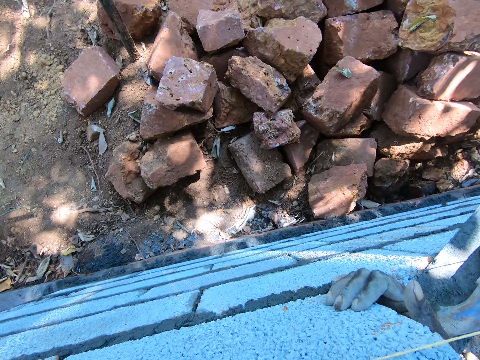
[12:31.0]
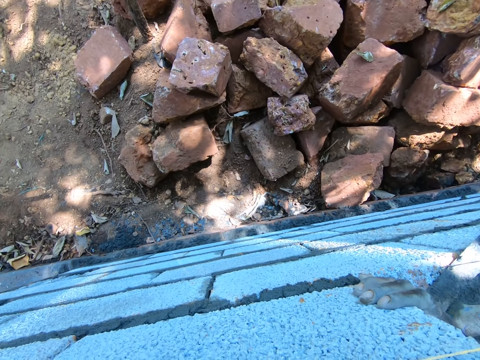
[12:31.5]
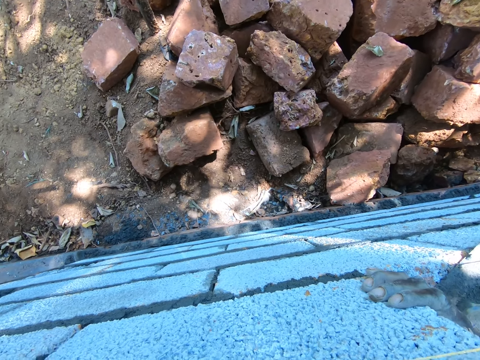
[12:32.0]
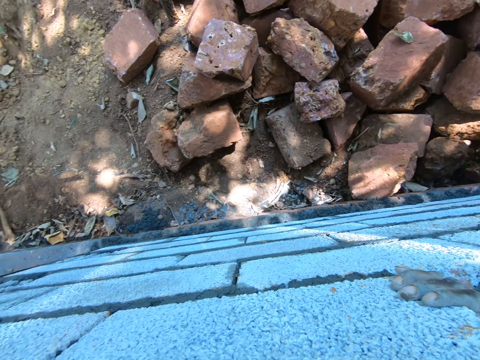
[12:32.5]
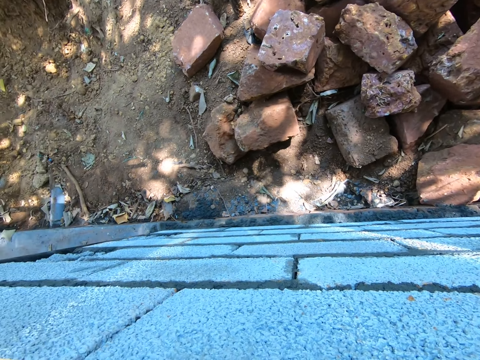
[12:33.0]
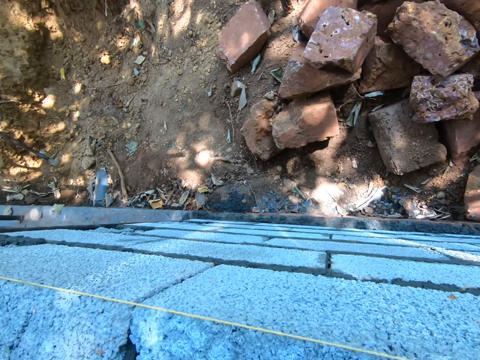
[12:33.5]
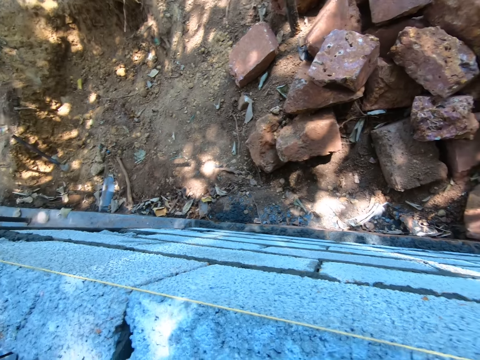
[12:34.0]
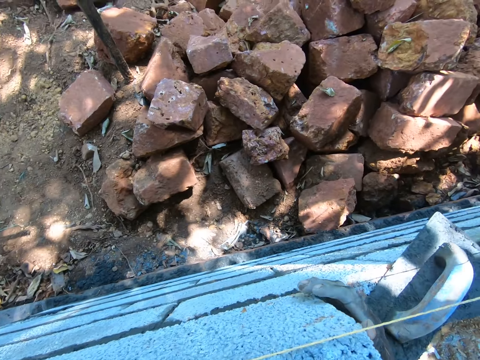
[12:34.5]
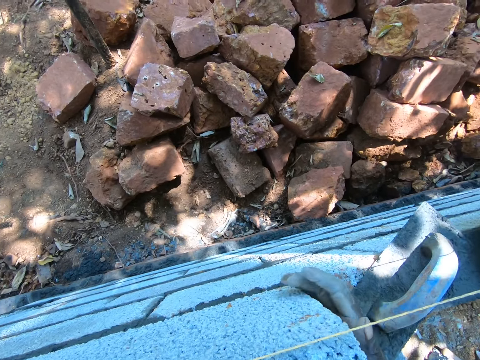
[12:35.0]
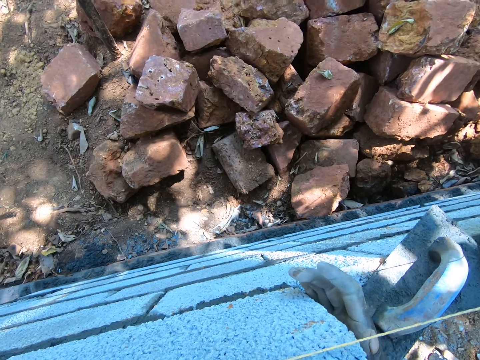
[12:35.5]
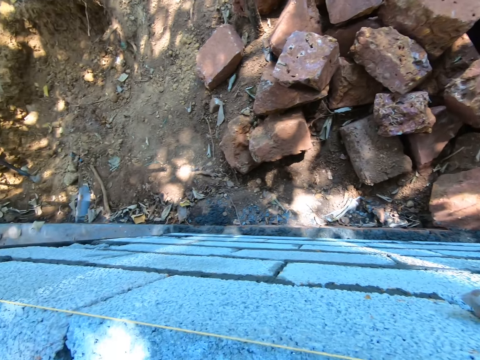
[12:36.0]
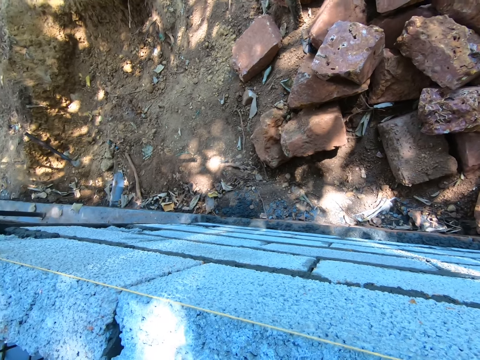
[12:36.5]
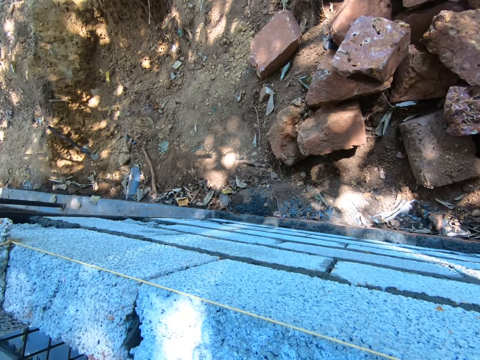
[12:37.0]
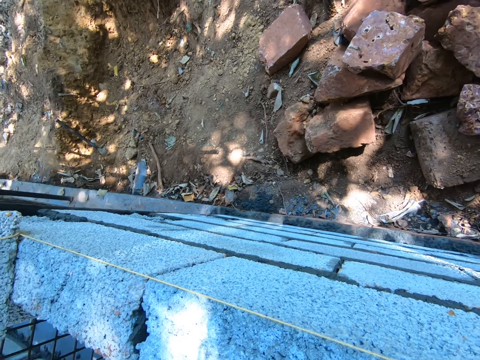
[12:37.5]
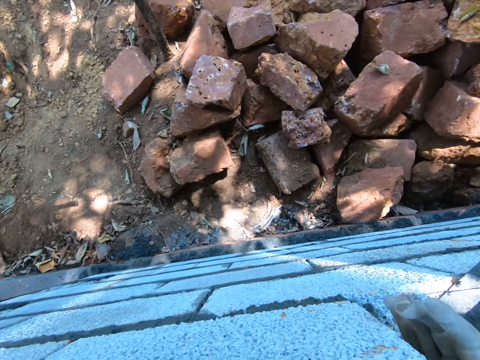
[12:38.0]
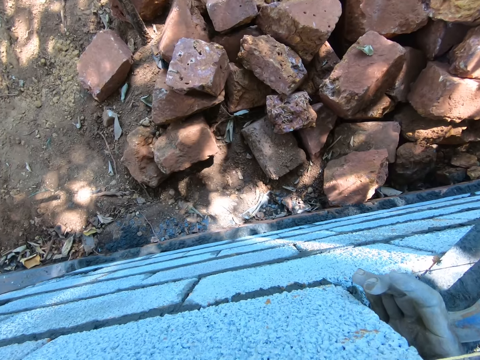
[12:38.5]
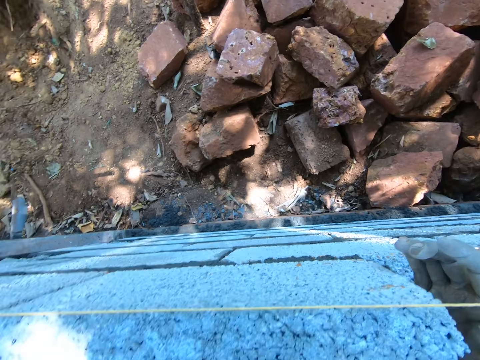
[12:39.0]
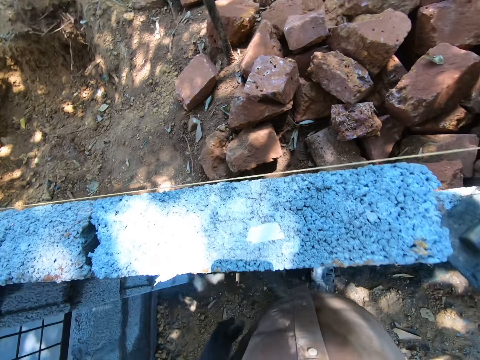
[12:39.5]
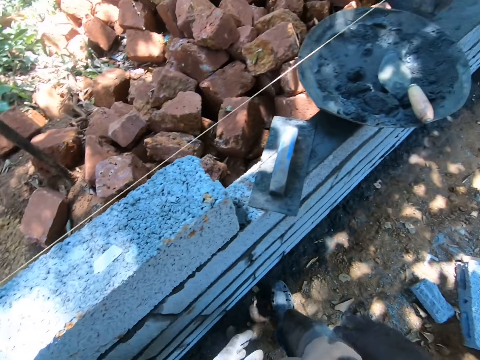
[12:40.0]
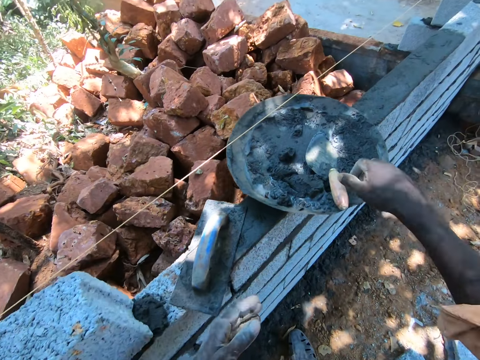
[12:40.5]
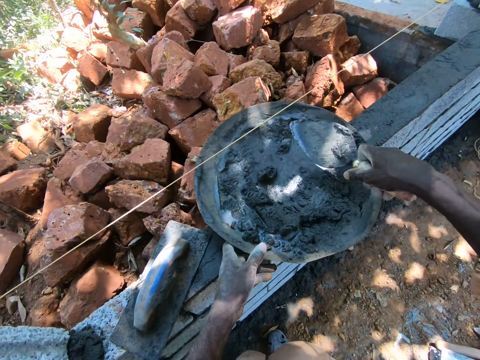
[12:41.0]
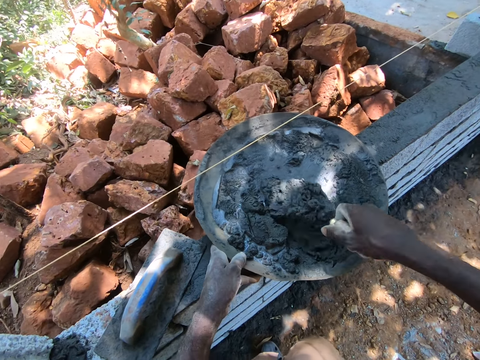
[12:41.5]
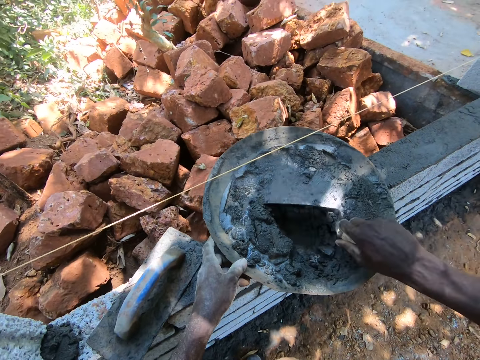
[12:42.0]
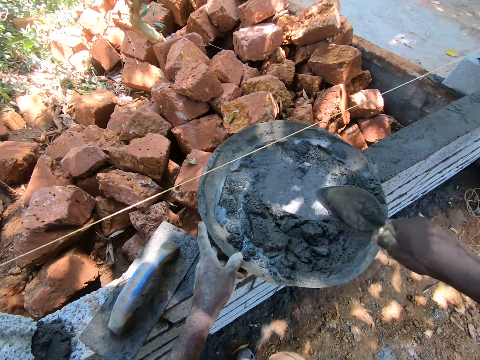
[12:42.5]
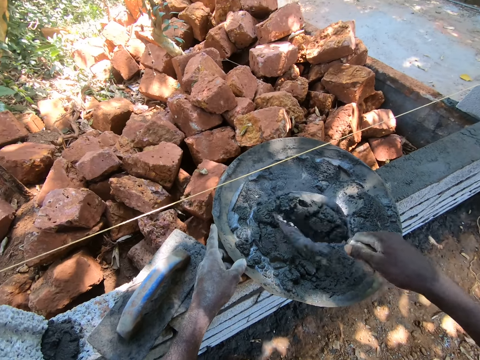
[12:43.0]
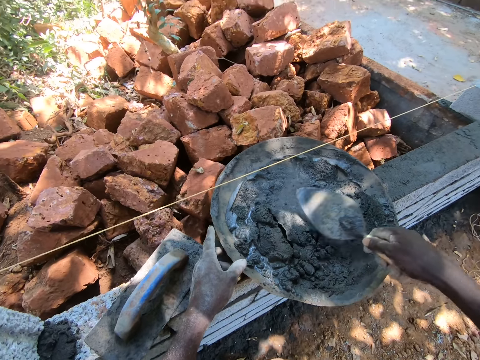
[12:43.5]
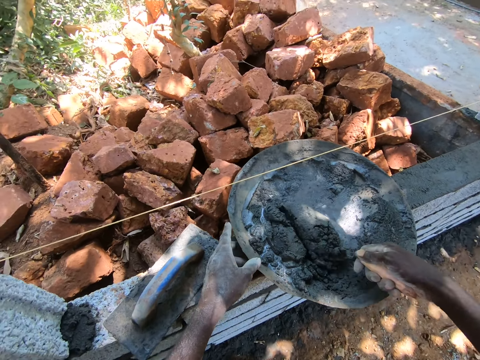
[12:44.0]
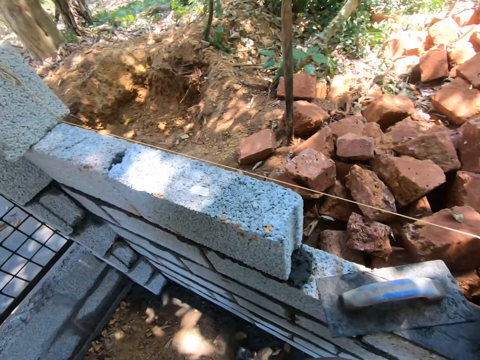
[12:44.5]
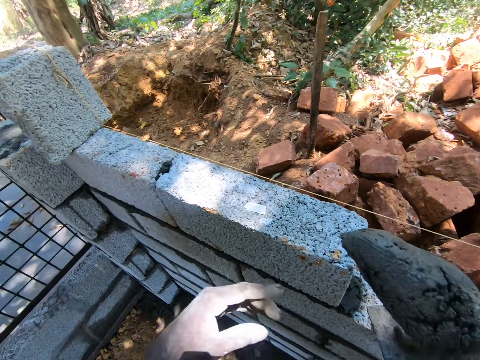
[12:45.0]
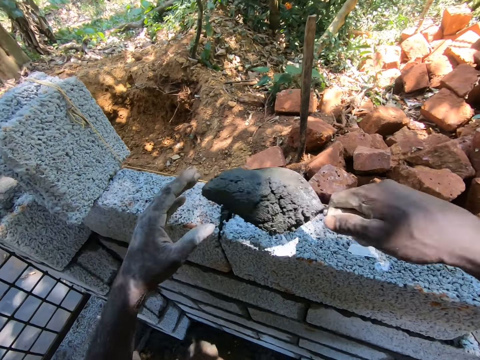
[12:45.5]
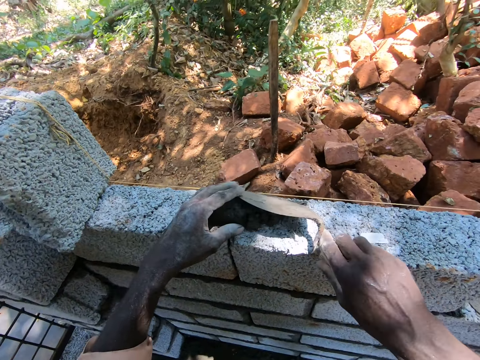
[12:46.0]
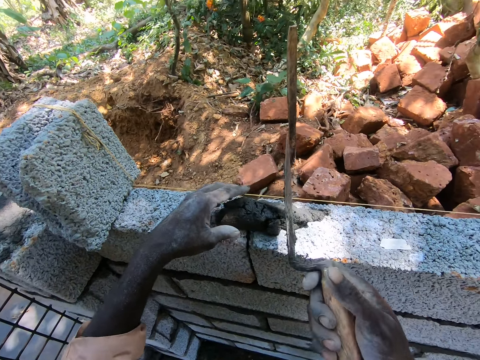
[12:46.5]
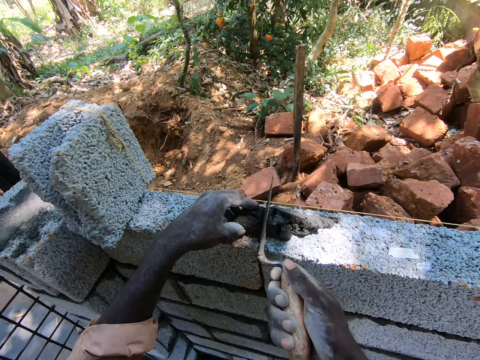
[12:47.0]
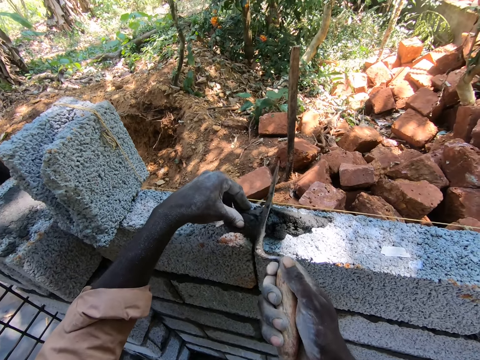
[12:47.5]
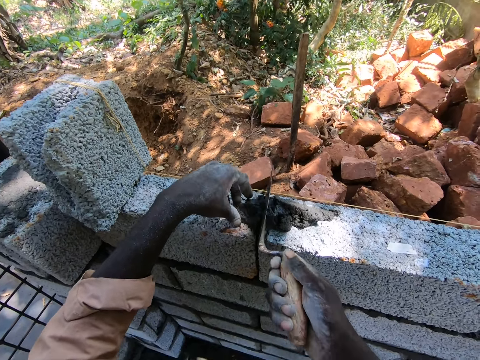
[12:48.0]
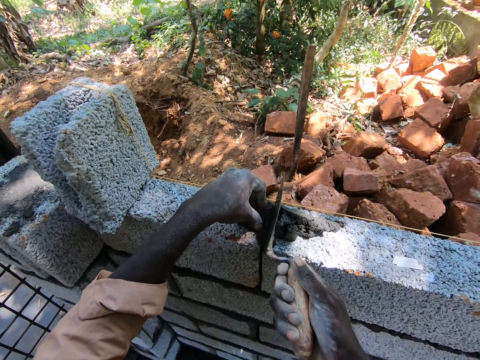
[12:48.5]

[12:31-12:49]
The camera wearer adjusts the stone. They pick a trowel. They pick the scrapper. They mix concrete with the trowel. They scrub cement with the scrapper. They scoop the cement with the scrapper. They stare around. They pour the cement on the building stone and insert the cement between stones.

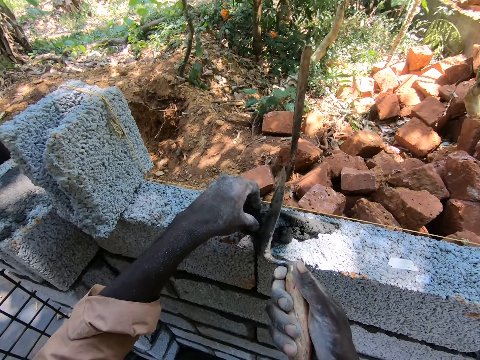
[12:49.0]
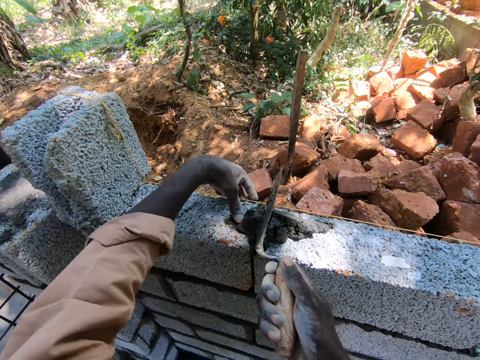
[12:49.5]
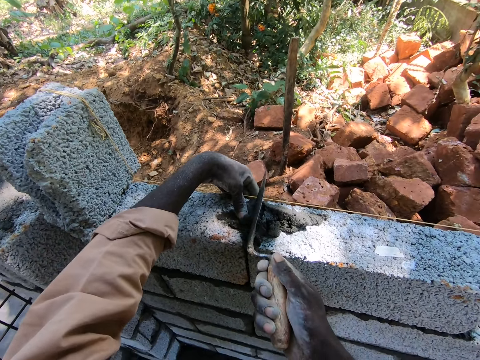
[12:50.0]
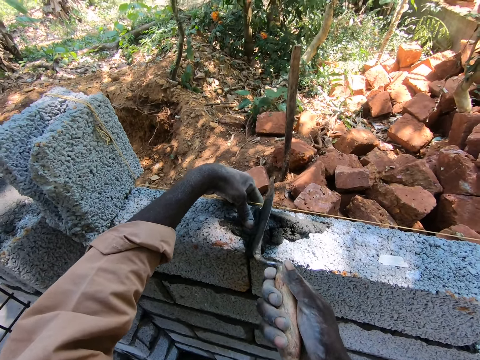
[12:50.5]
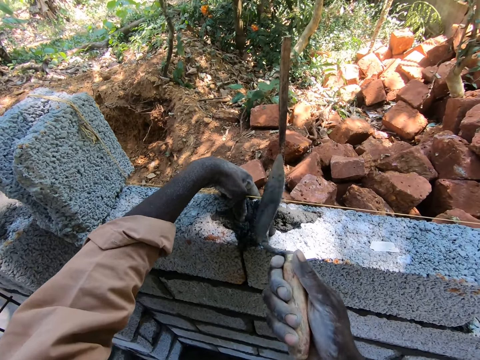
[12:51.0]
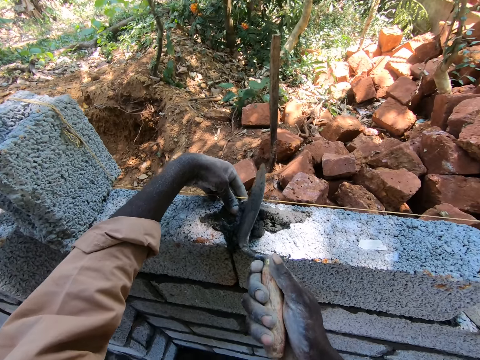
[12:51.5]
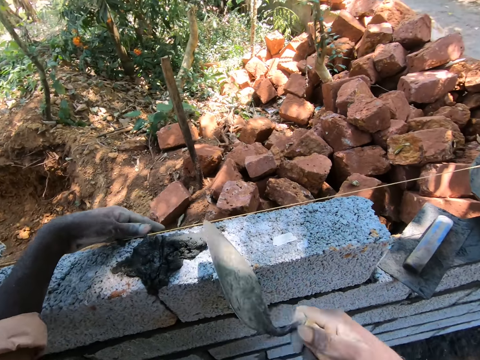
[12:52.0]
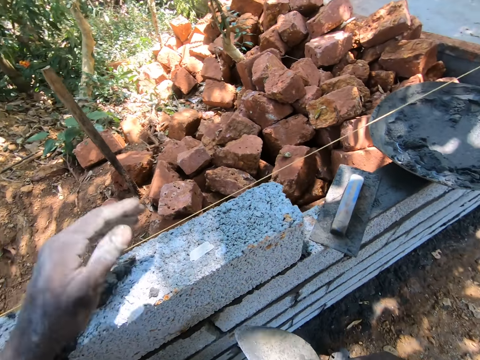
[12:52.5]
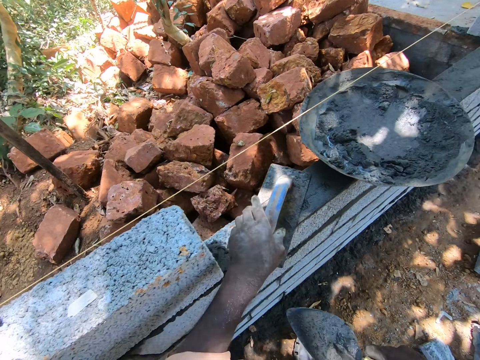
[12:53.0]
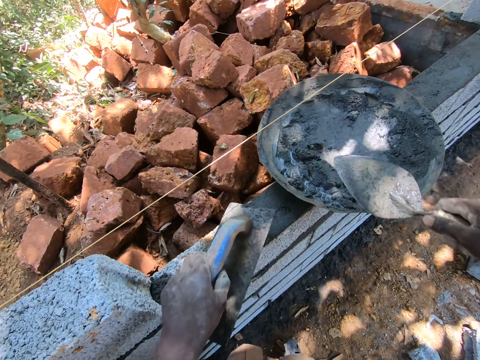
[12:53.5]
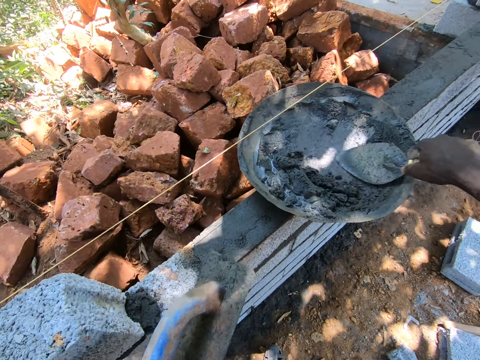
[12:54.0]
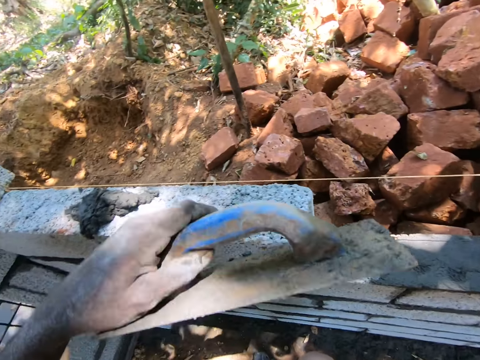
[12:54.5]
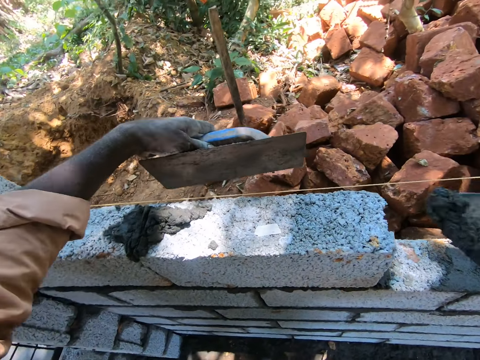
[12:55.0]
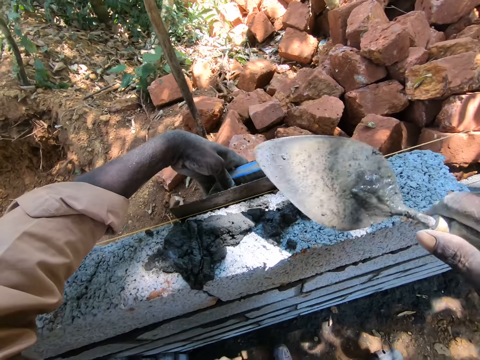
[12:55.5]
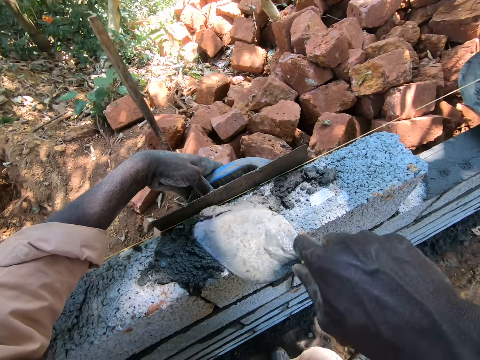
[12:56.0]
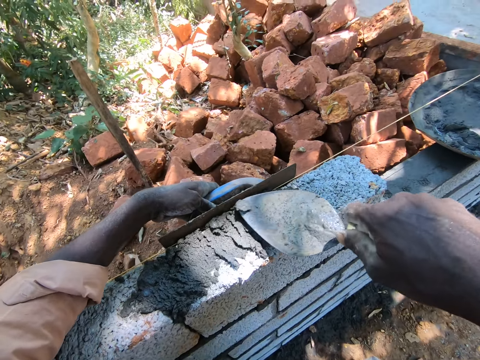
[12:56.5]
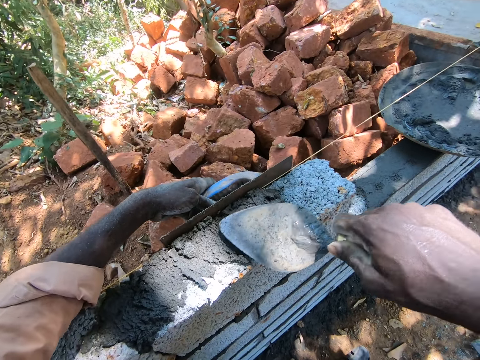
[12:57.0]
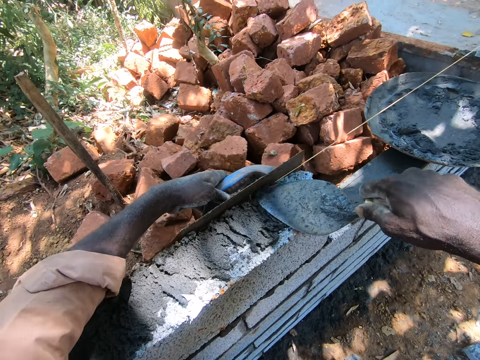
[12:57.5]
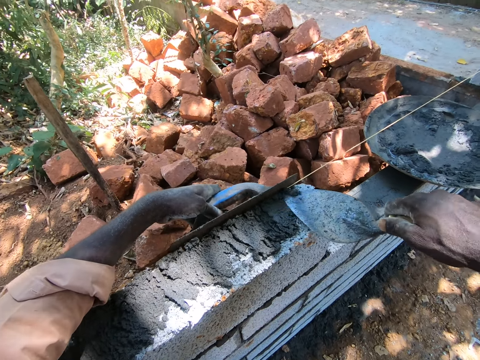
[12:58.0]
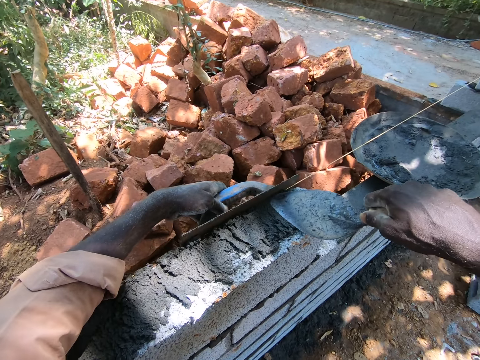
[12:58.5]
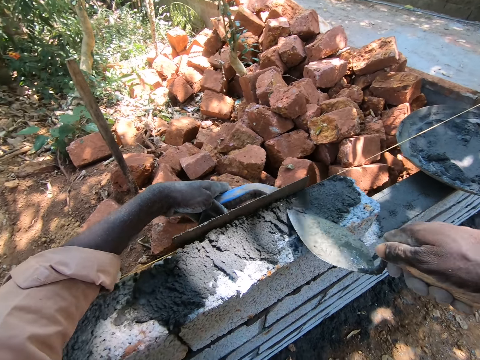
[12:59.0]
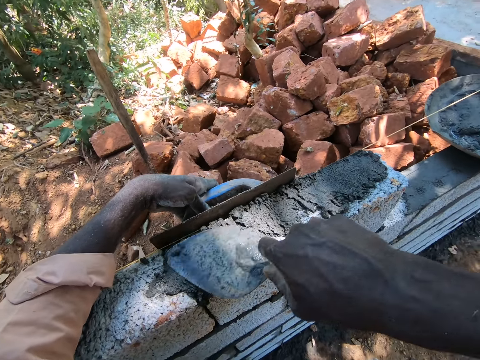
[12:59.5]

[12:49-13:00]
The camera wearer picks a trowel. They pick a plasterboard. They scoop cement. They pour the cement on the building stone and spread the cement on the stones.
